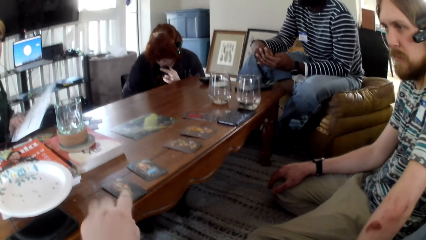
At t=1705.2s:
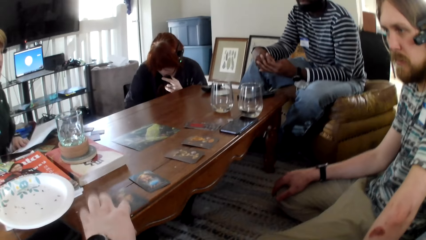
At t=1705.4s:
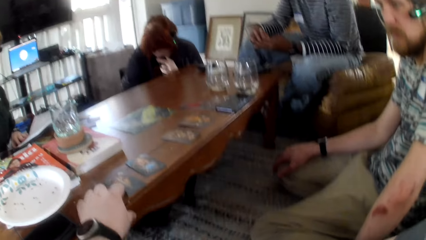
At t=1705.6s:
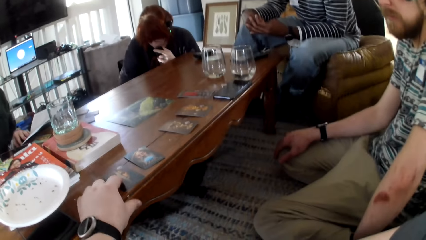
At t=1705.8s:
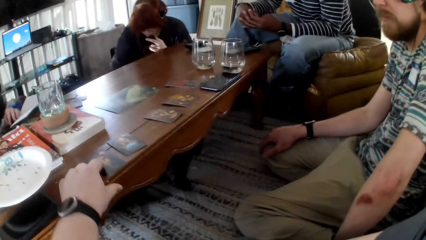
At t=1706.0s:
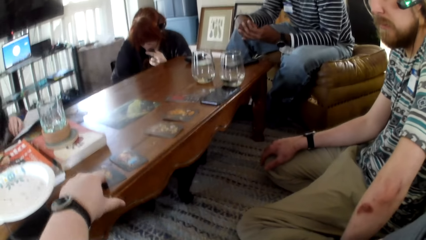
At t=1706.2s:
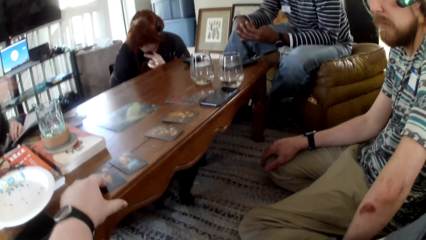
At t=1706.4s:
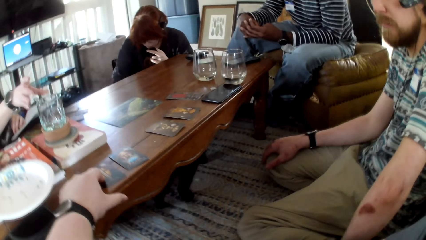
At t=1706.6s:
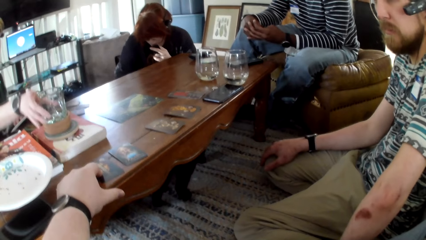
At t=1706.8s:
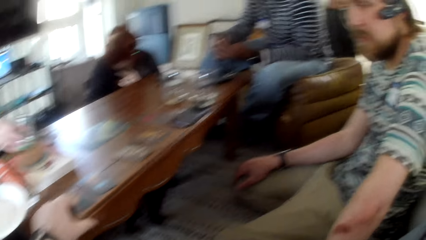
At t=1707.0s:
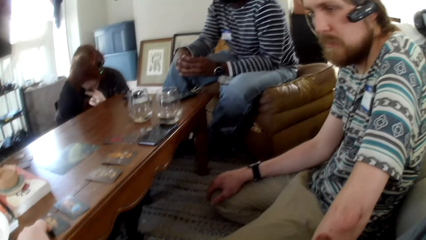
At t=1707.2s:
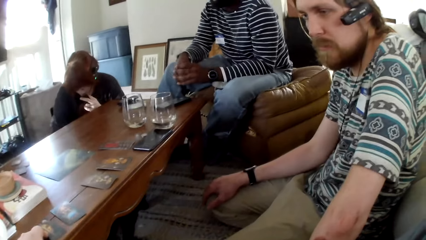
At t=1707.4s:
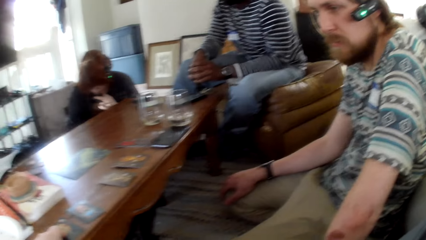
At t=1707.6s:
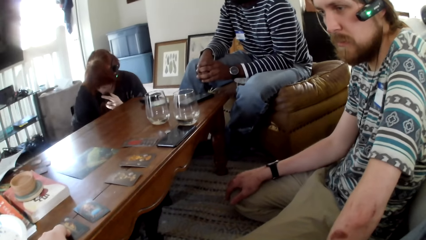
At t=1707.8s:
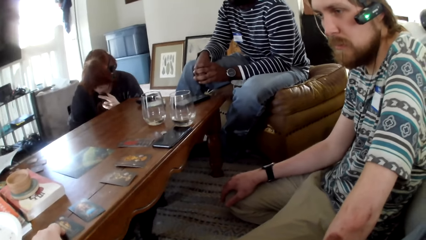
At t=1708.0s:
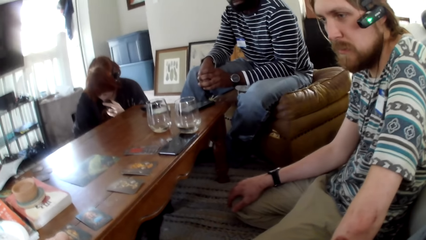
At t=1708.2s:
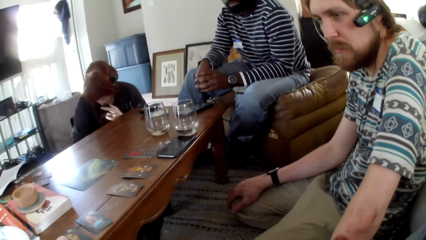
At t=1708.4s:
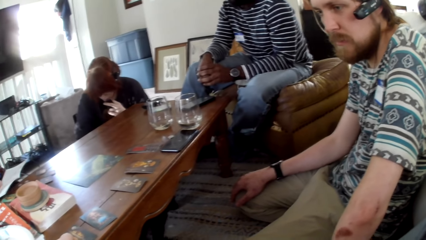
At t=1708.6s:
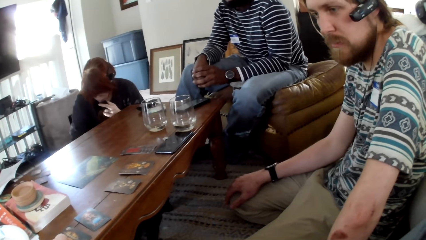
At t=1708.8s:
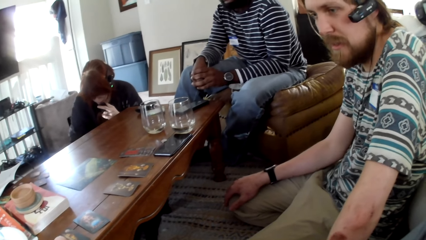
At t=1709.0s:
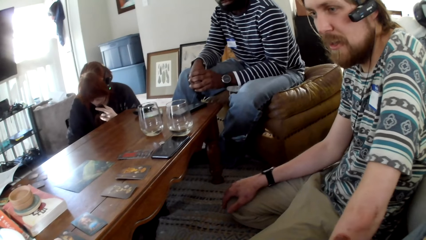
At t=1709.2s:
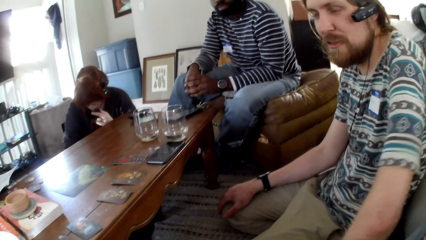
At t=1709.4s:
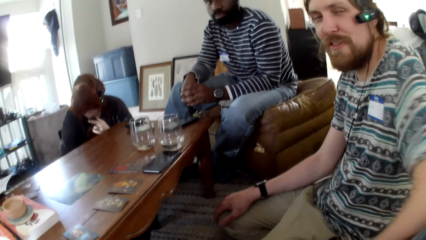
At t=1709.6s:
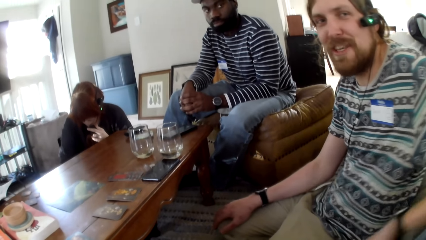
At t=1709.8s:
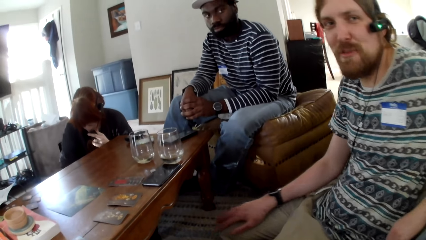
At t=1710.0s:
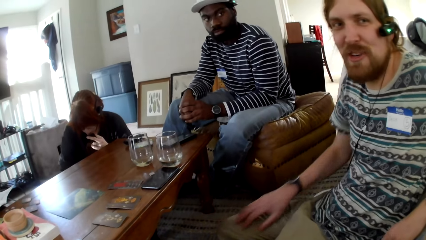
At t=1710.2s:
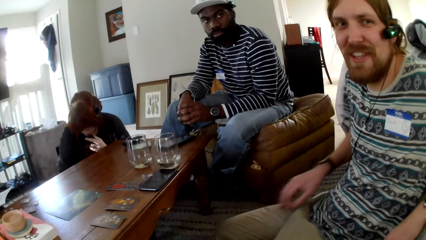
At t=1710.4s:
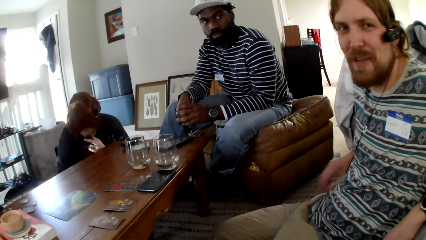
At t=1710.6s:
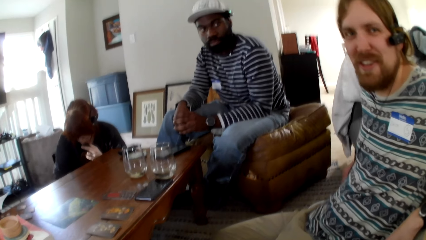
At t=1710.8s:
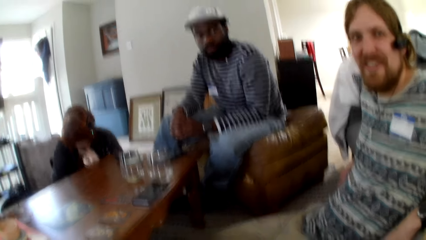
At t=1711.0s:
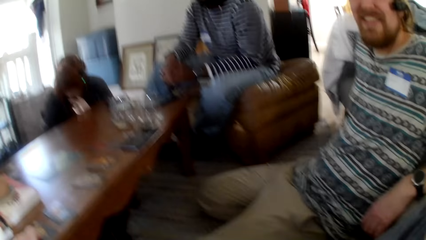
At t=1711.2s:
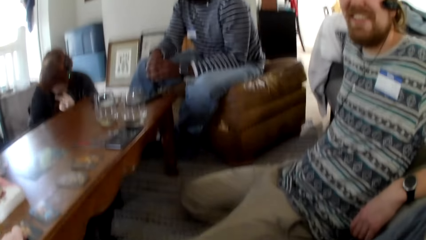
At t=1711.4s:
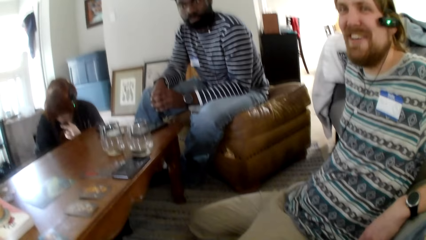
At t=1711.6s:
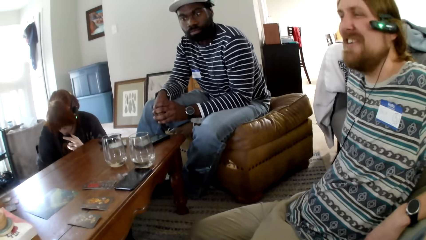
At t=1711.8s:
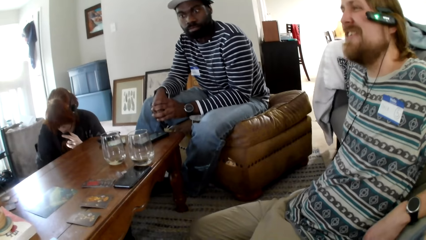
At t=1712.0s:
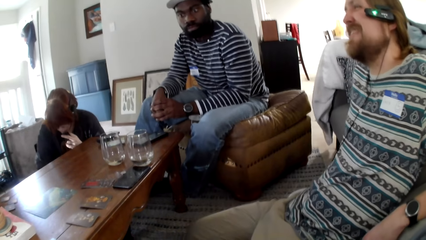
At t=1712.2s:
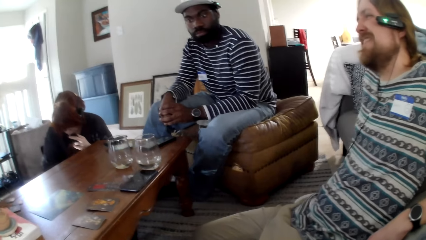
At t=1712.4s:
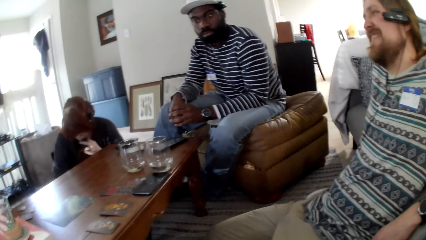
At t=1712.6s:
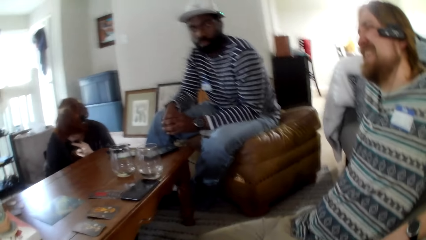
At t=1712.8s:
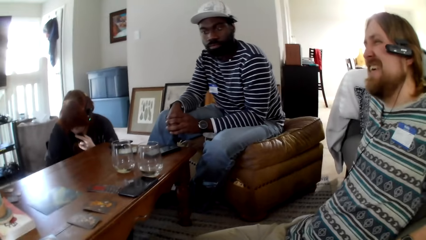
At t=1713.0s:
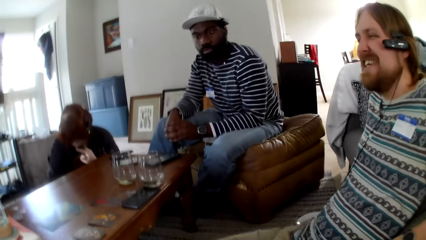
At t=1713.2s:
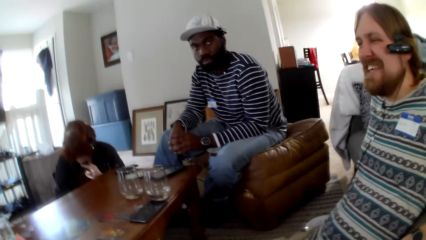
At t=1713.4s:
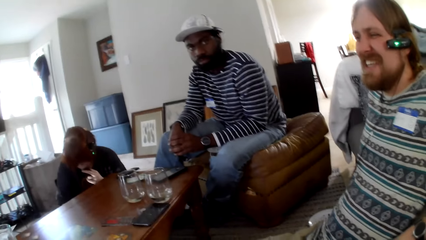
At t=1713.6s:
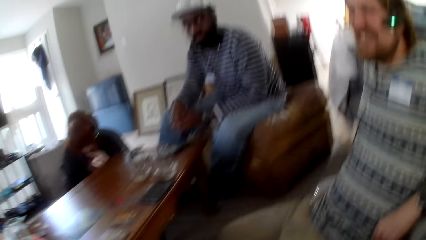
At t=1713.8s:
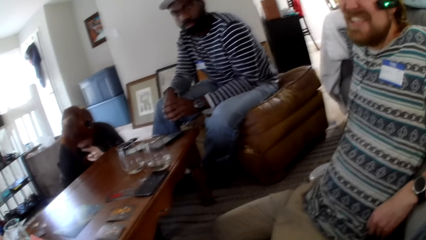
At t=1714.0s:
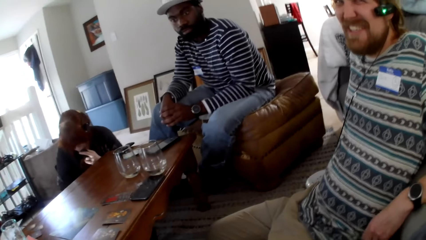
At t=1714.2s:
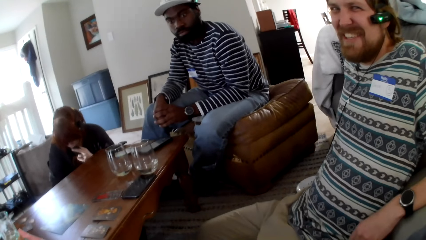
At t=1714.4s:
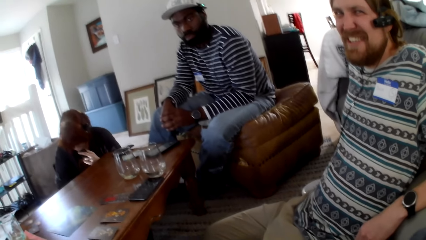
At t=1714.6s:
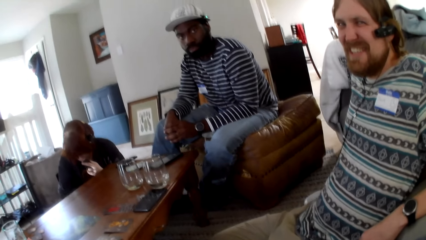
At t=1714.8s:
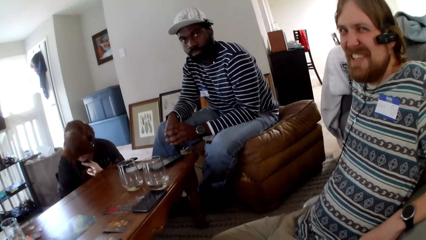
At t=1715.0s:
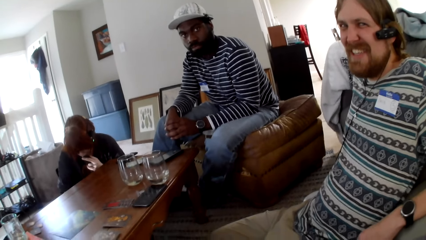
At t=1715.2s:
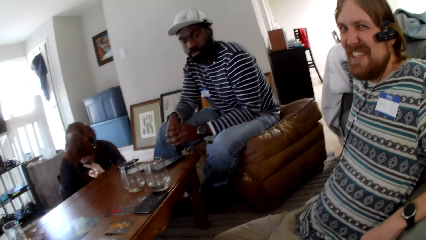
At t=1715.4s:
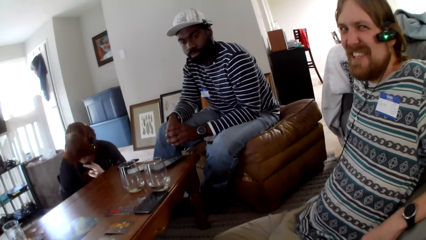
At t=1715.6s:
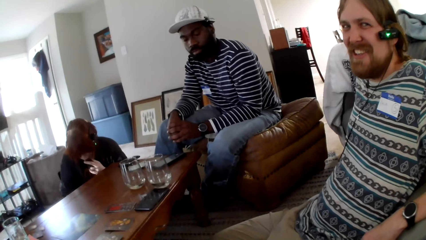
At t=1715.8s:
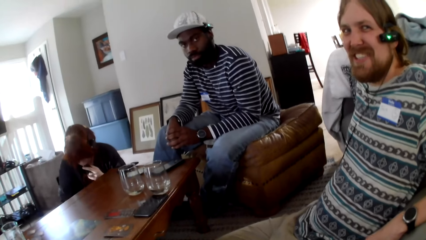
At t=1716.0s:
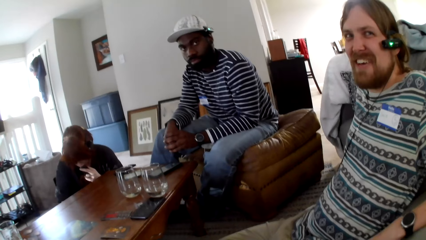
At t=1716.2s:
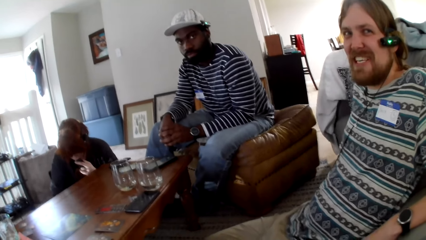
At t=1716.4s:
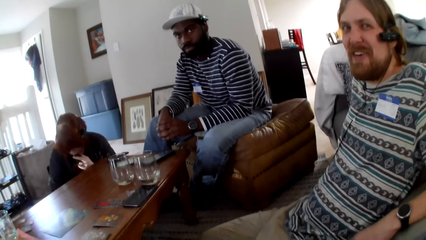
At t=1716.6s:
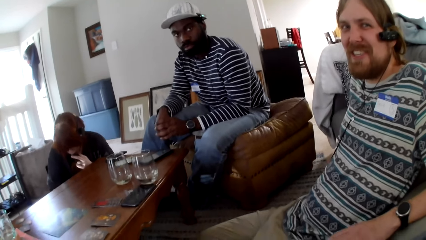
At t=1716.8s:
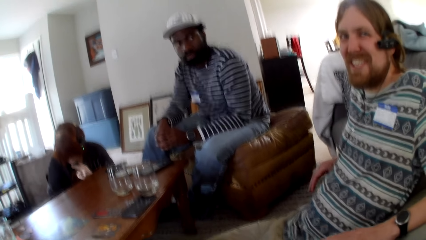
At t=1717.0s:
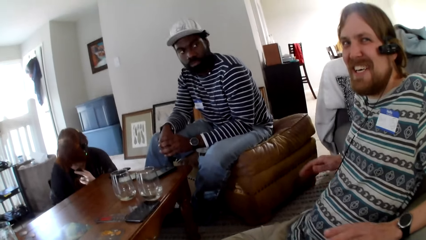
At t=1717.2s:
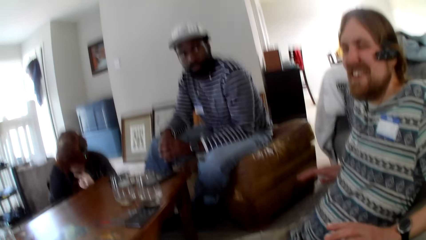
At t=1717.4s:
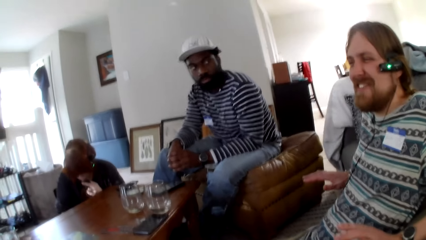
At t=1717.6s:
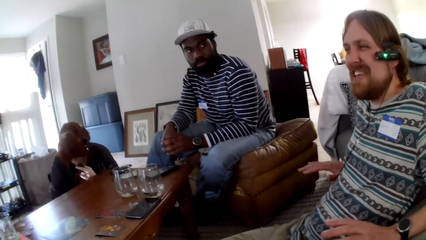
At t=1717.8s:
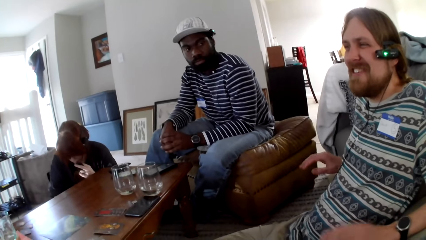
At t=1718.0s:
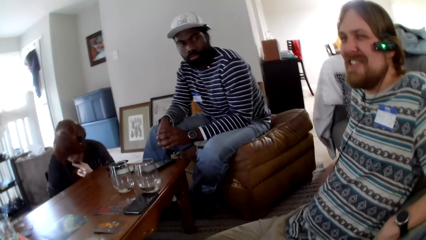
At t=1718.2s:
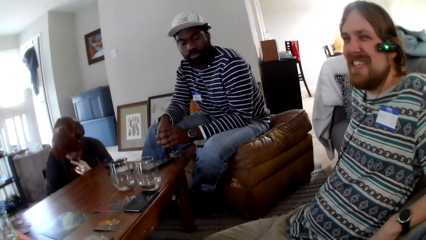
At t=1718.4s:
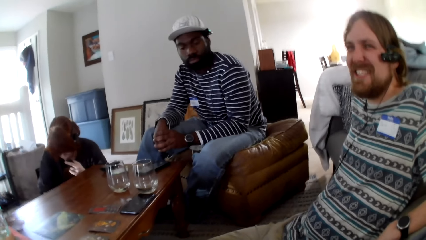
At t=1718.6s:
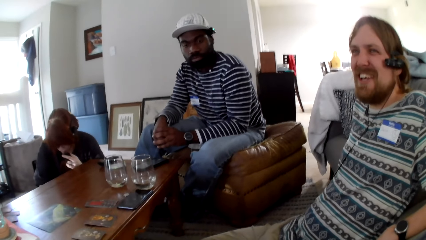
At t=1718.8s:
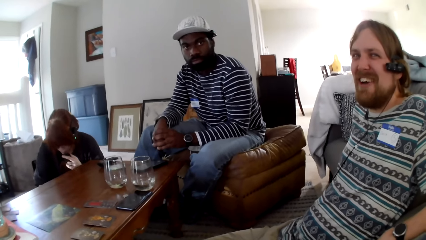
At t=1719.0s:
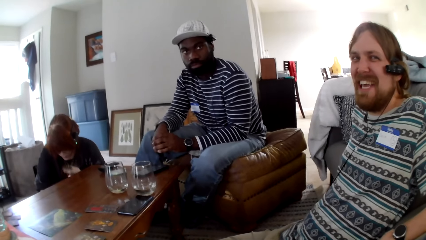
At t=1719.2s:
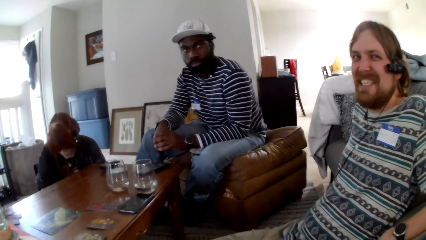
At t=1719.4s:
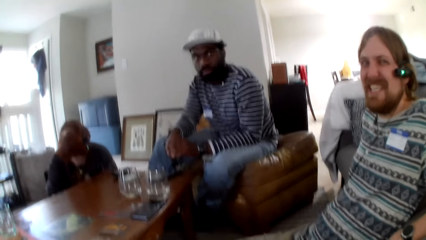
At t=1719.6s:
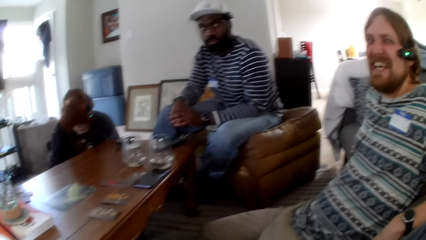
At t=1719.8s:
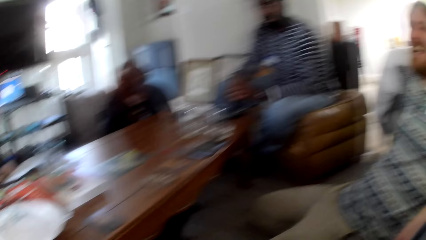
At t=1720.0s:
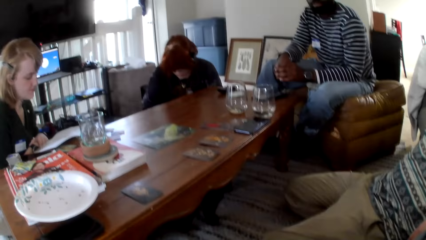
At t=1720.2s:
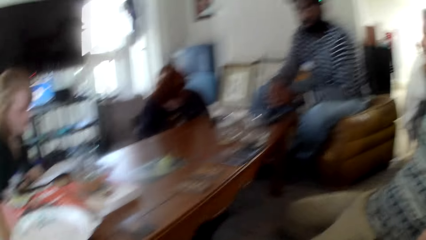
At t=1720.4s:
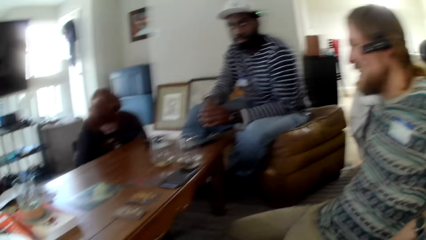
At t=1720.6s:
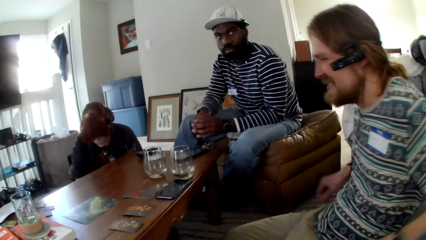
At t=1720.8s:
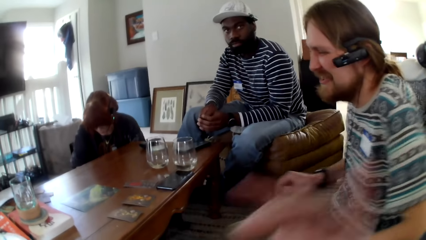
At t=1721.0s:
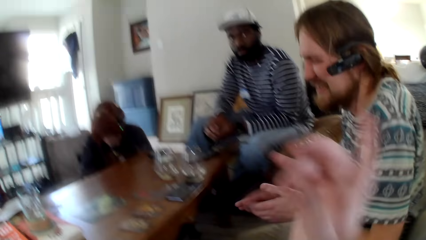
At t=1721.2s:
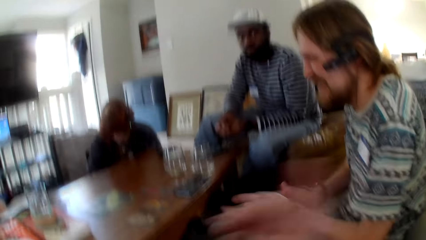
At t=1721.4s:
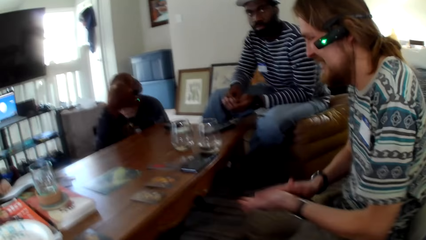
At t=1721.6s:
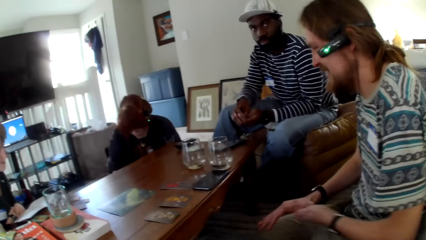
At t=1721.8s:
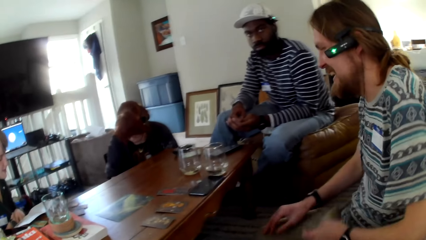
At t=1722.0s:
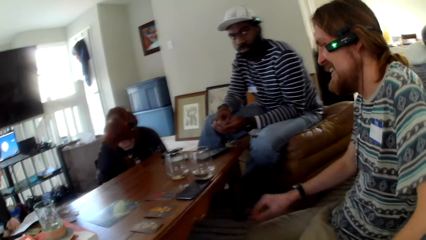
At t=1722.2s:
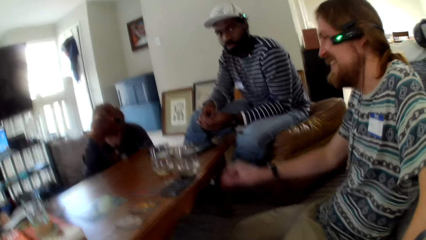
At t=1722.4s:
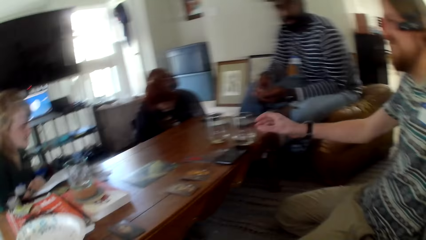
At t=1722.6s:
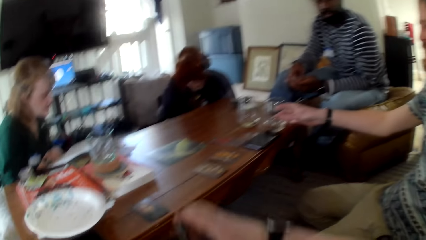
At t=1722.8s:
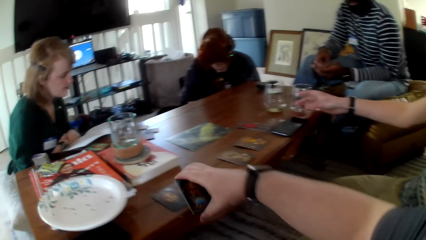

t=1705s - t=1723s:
The camera wearer holds a card and touches the card. A woman picks up a glass of water. She touches the glass. A man talks to the camera wearer. The man supports his hand on the chair and talks to the camera wearer. The camera wearer watches the background. The man gestures his hand and talks to the camera wearer. He pulls his hand off the chair. The camera wearer gestures his hand. The man rubs his hands.
